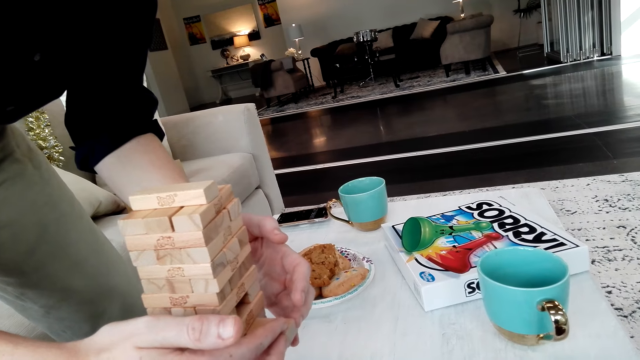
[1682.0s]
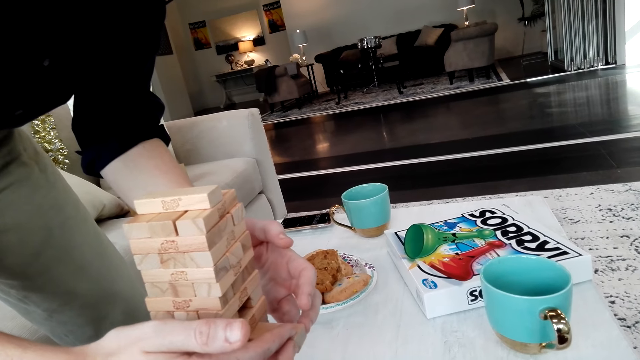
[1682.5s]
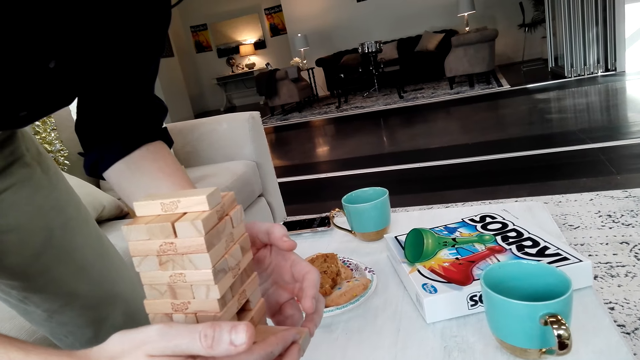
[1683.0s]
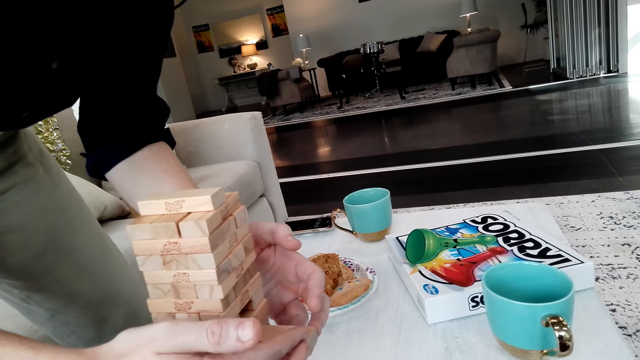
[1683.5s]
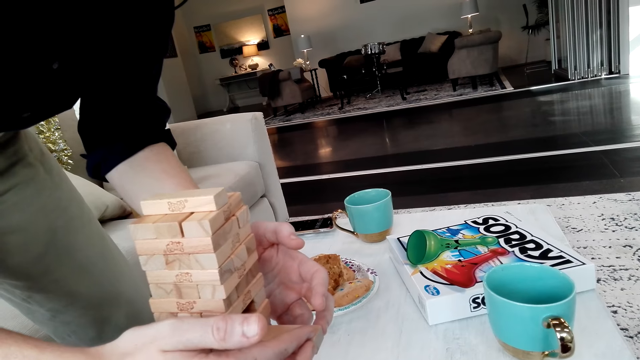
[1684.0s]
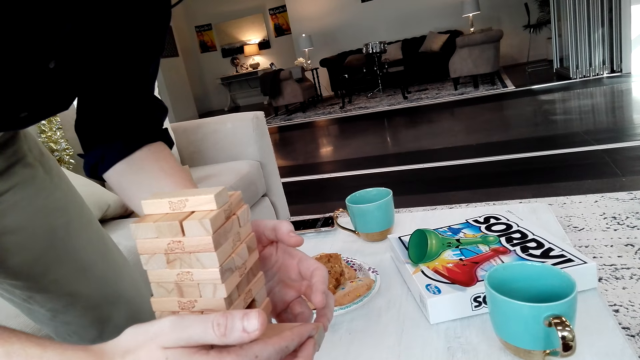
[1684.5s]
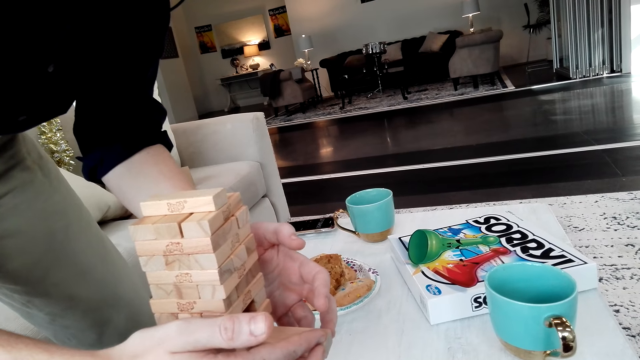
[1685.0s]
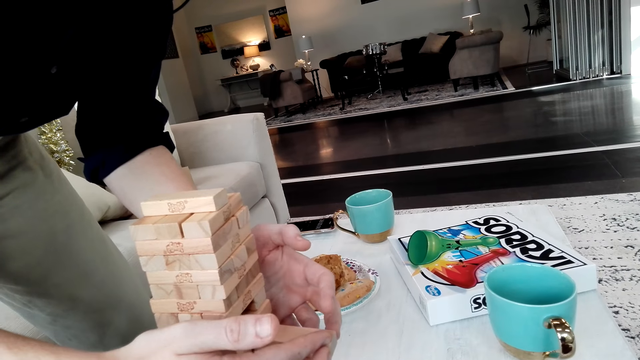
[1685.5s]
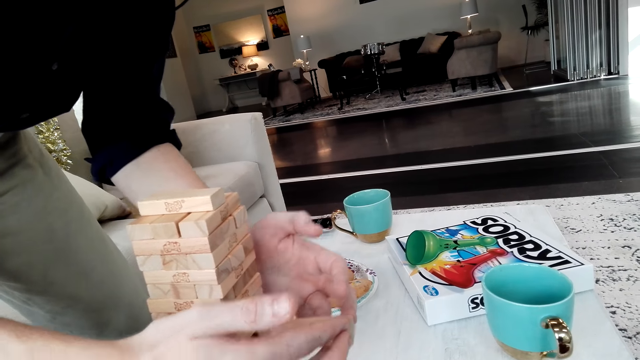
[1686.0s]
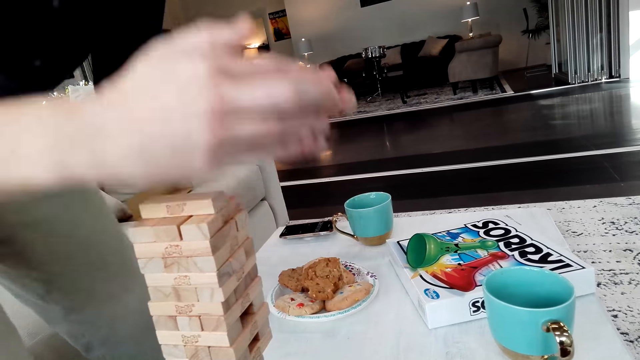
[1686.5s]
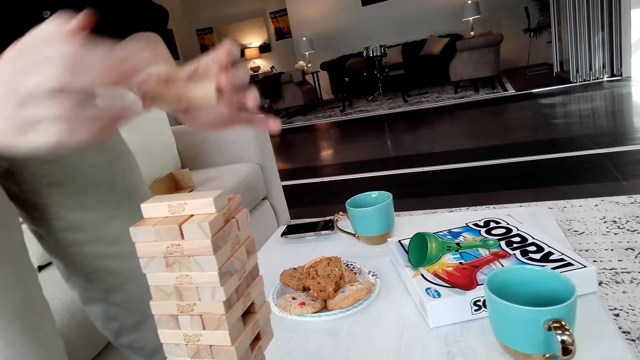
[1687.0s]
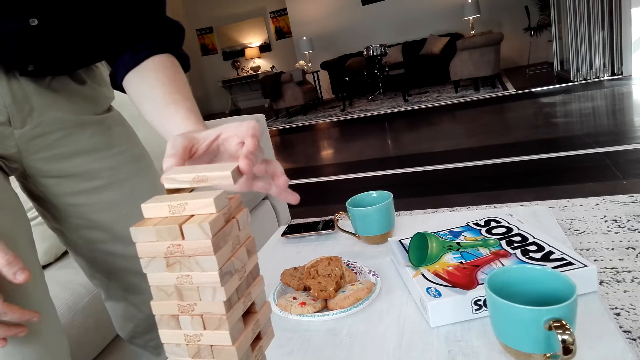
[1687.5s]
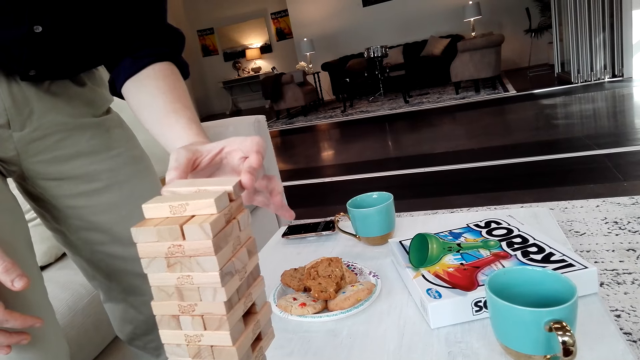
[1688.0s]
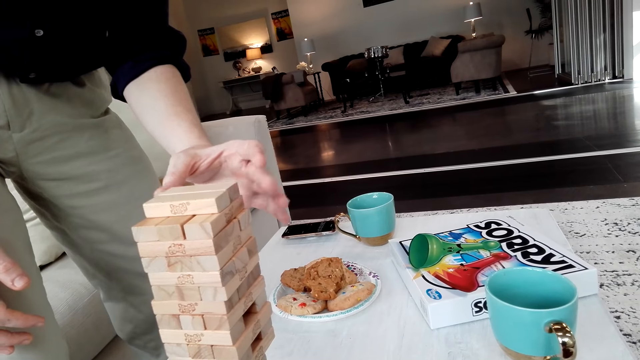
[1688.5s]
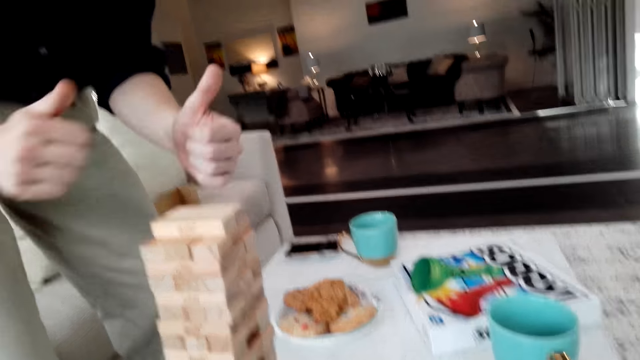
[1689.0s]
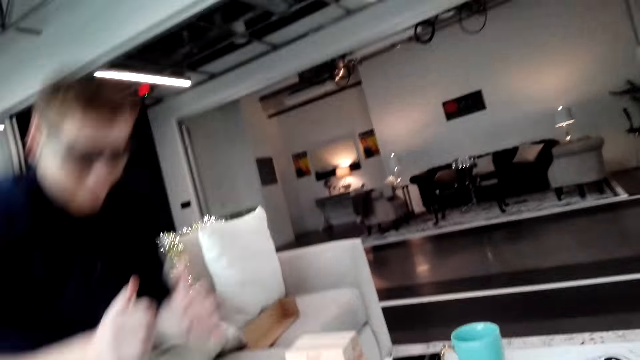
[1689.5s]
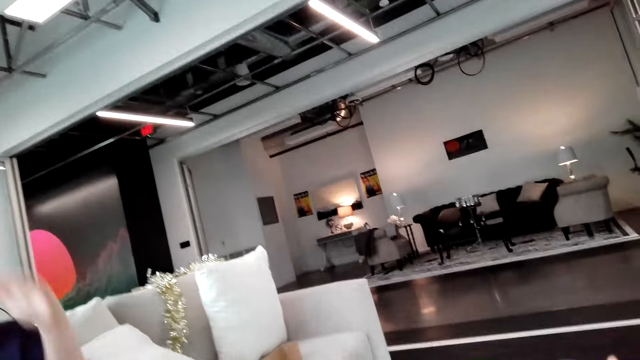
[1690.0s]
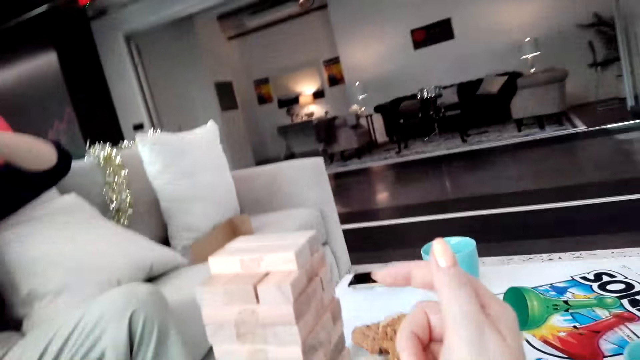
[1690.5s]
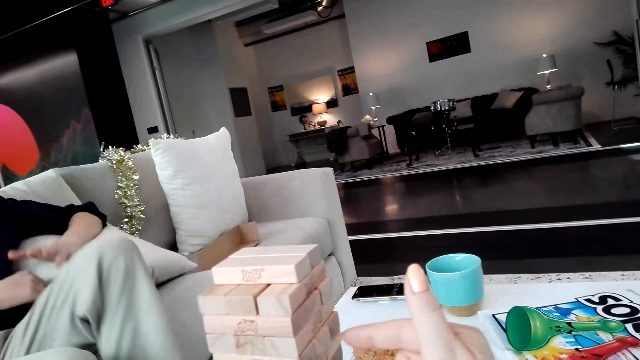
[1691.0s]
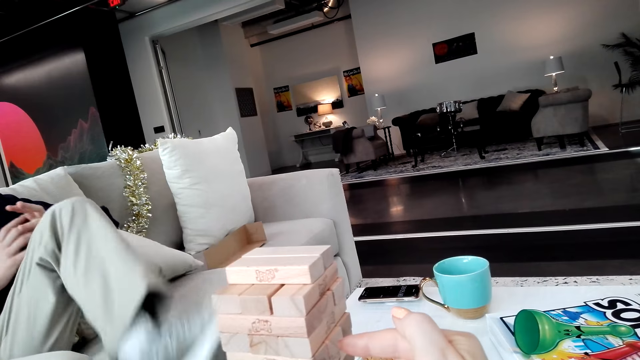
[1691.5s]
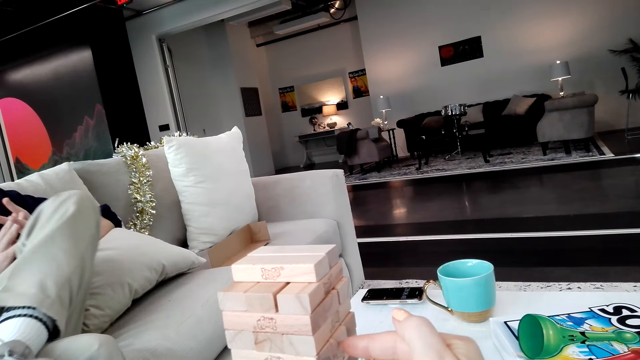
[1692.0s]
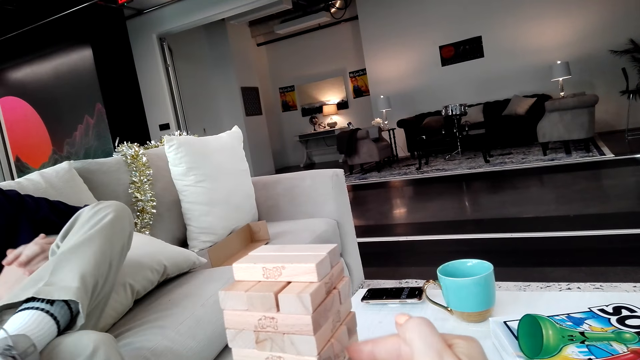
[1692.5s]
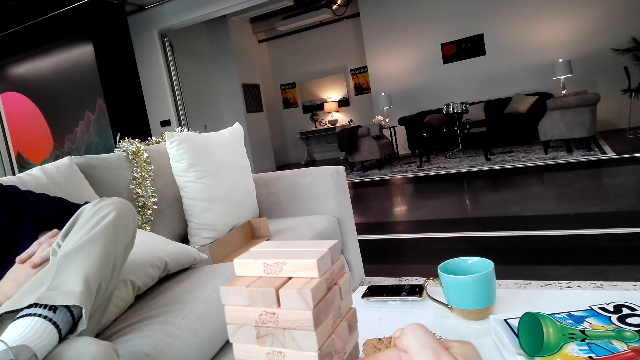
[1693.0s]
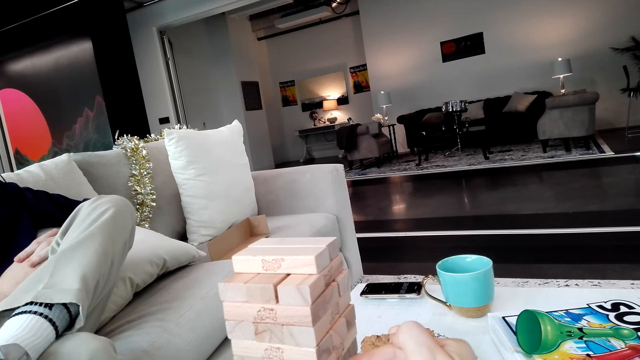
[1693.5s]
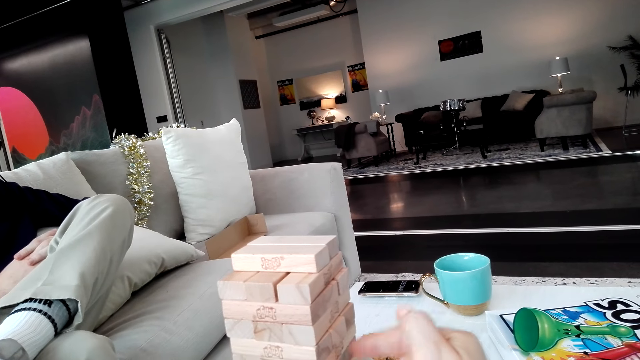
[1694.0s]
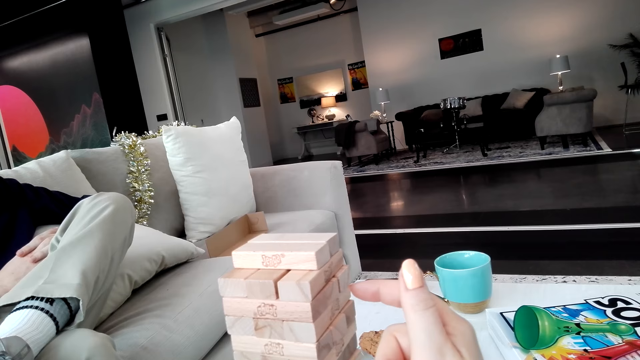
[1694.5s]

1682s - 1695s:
A man pulls a Jenga block. The man puts a Jenga block on a tower and sits on a sofa. The camera wearer removes the block.

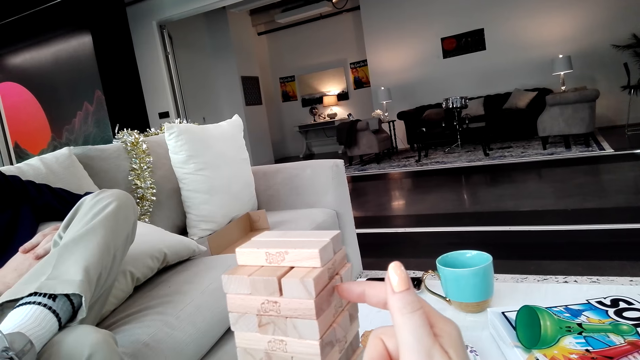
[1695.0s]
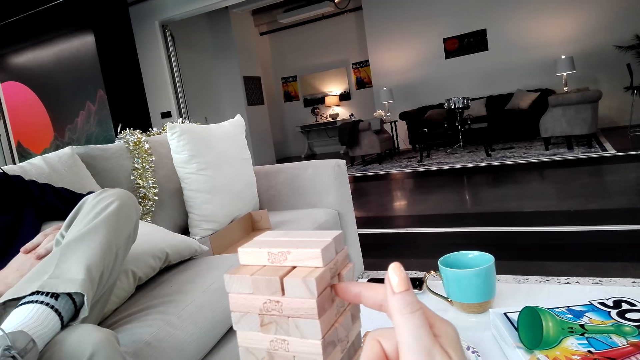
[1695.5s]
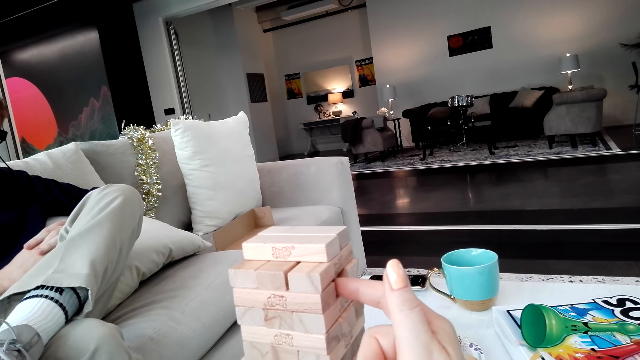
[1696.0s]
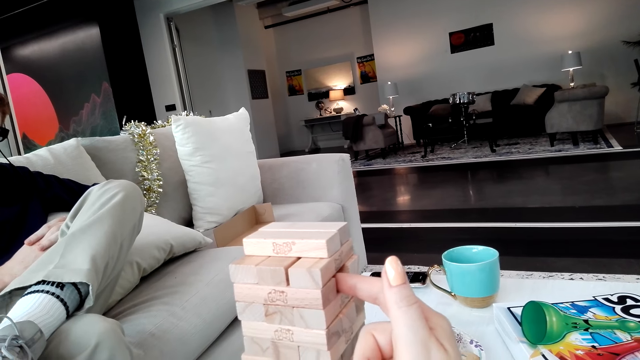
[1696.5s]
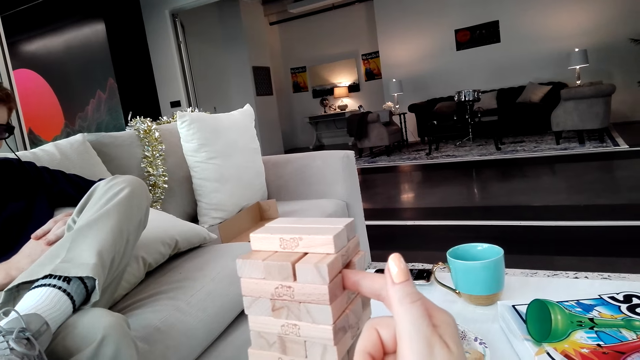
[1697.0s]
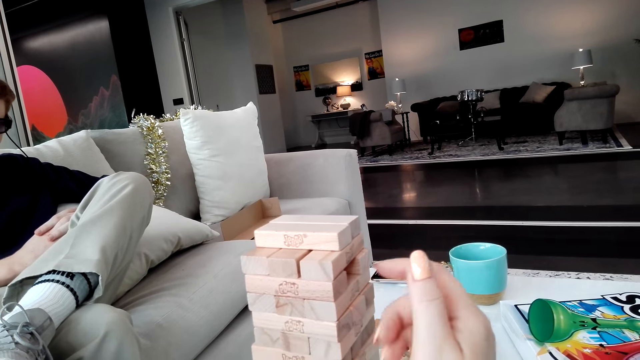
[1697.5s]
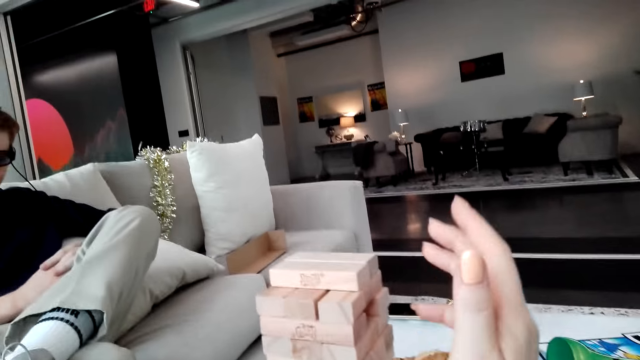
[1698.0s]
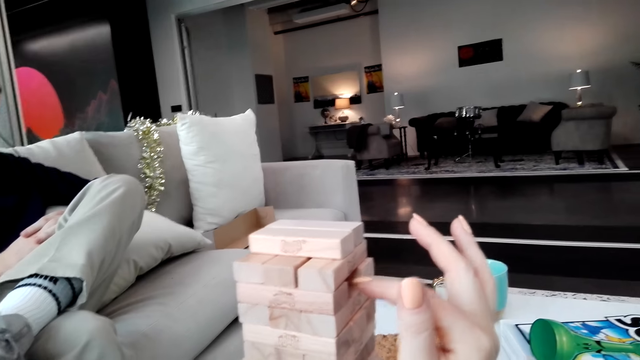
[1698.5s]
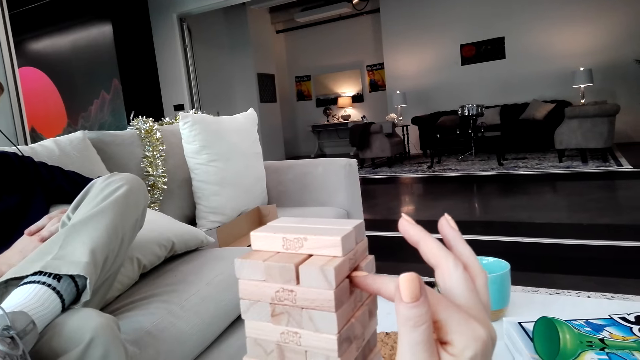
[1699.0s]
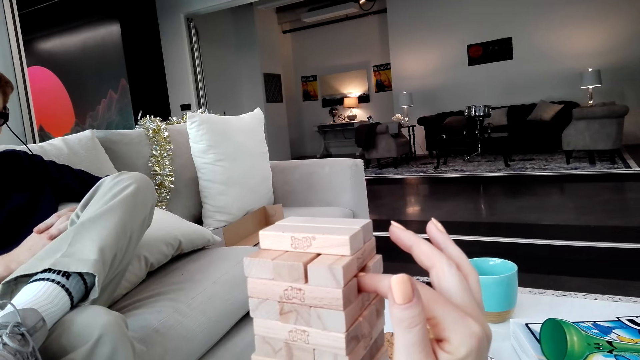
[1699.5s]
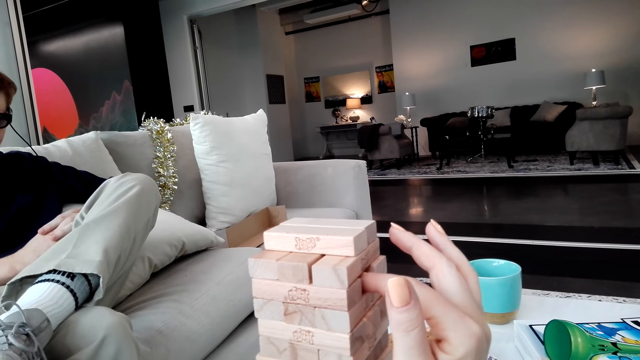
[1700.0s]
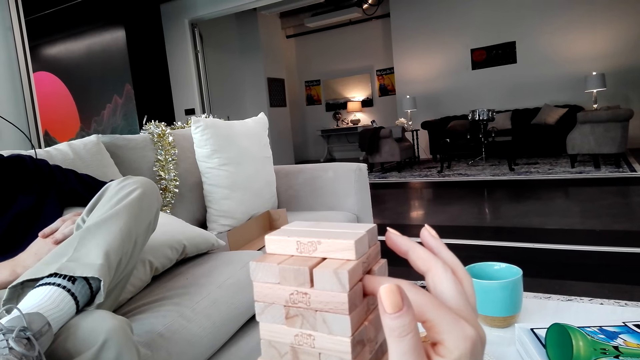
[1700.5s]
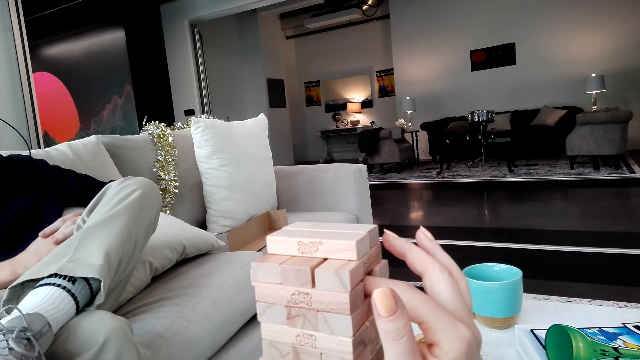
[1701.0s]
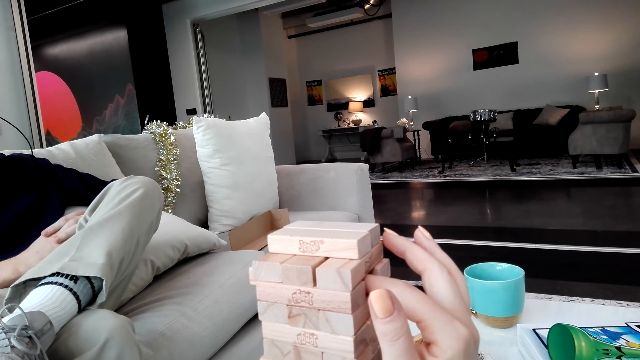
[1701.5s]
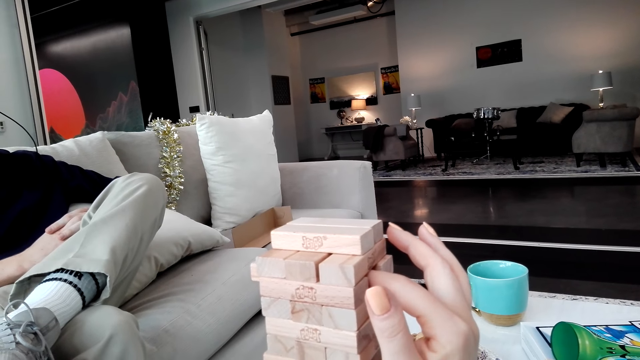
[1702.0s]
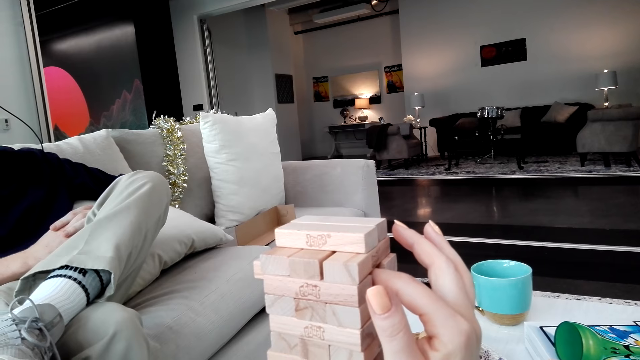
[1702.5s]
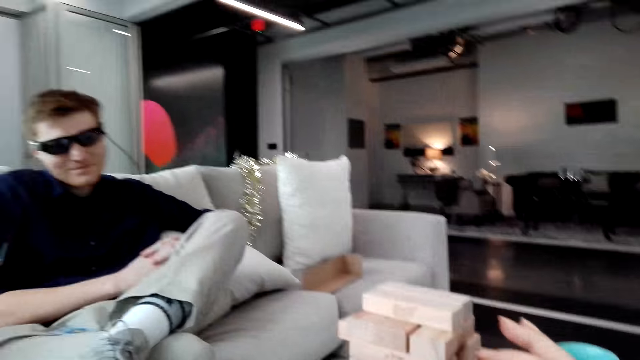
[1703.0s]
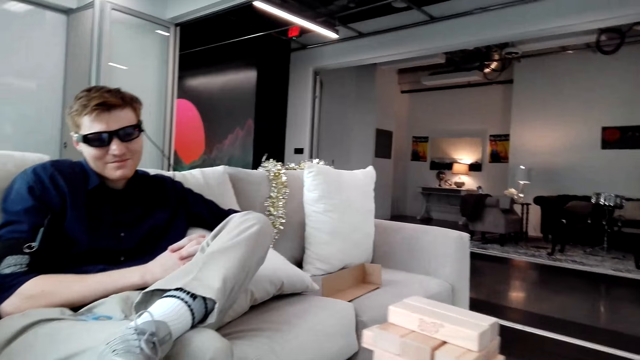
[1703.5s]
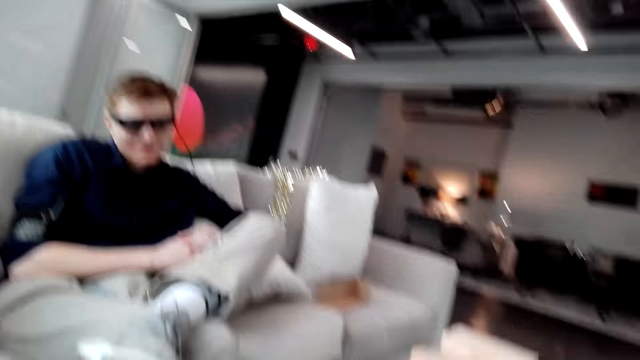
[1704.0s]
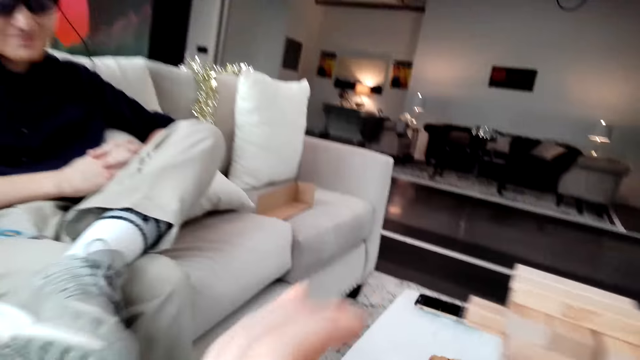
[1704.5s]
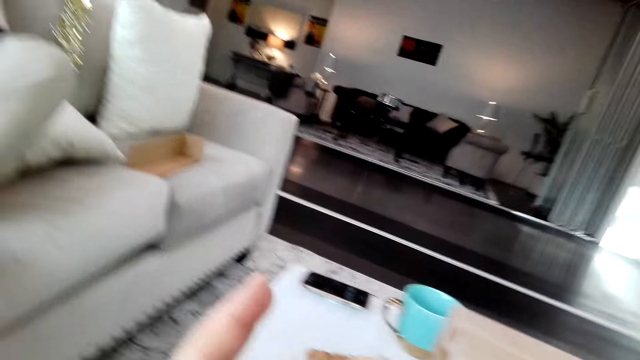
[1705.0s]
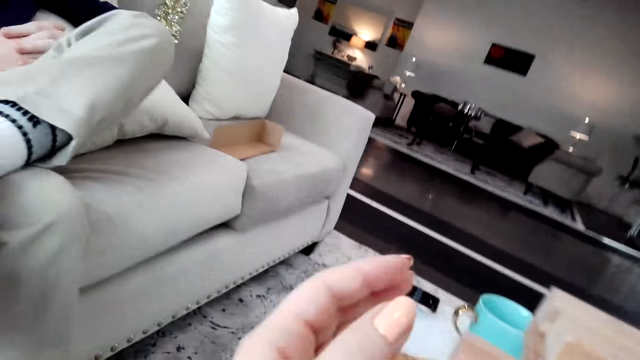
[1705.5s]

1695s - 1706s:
The camera wearer pushes a Jenga block. They push a Jenga block again.
